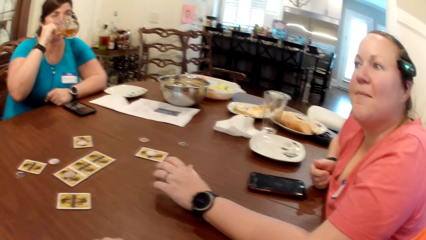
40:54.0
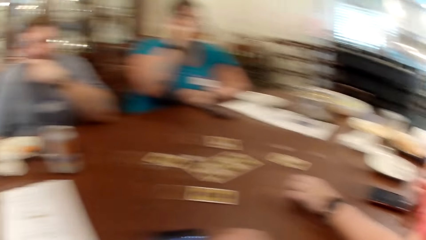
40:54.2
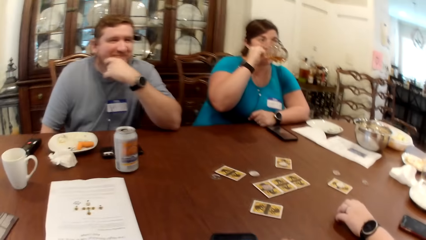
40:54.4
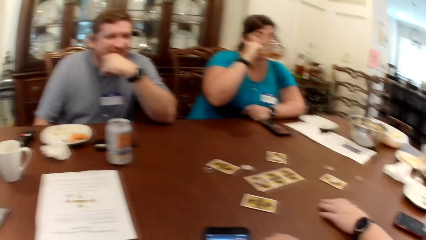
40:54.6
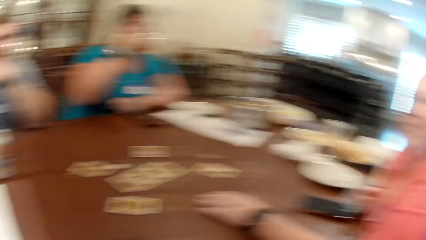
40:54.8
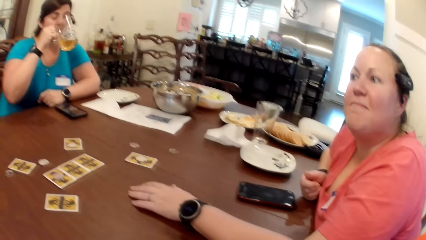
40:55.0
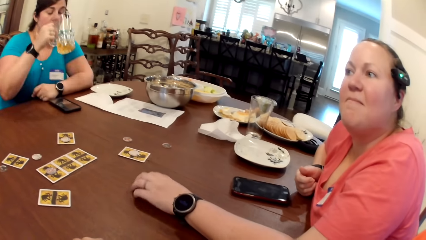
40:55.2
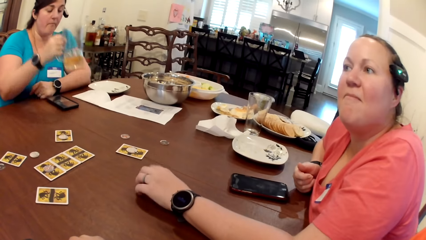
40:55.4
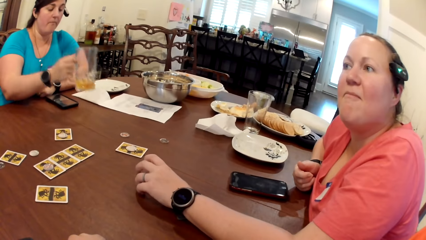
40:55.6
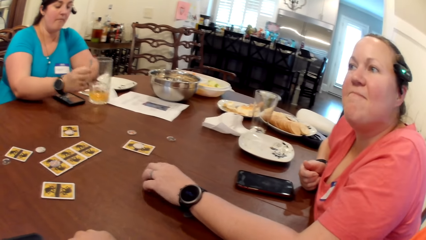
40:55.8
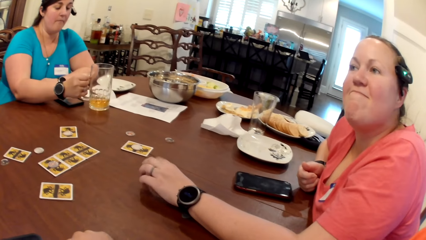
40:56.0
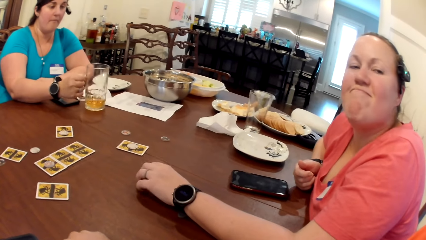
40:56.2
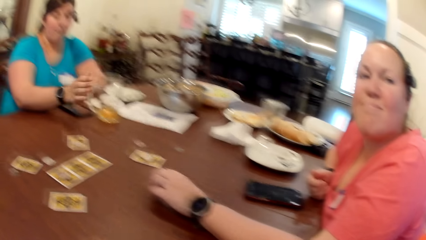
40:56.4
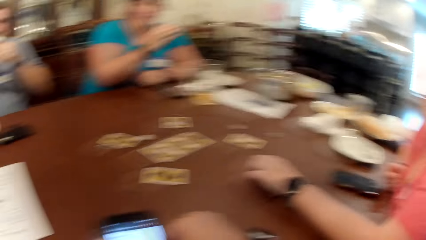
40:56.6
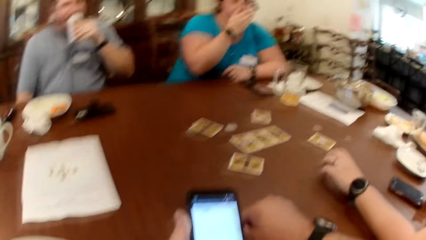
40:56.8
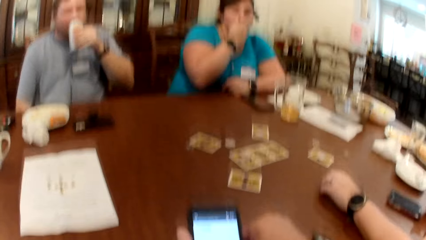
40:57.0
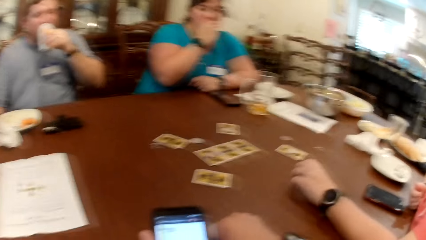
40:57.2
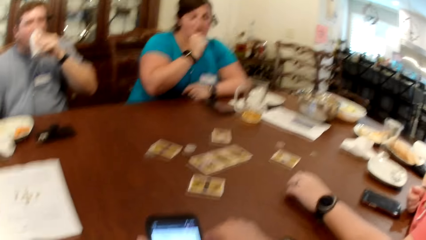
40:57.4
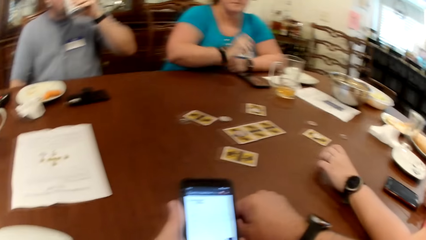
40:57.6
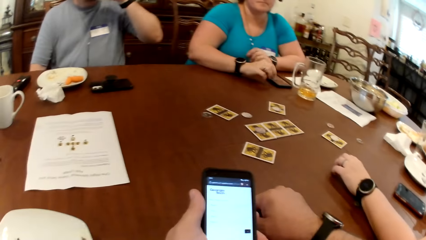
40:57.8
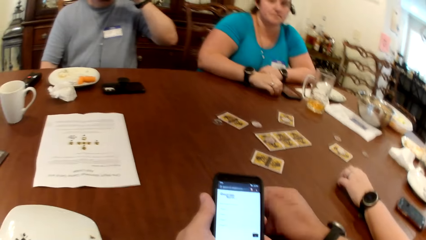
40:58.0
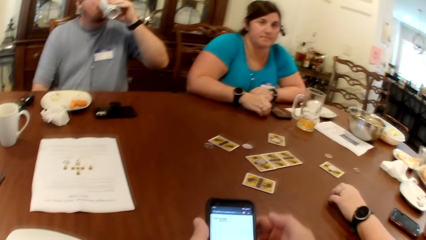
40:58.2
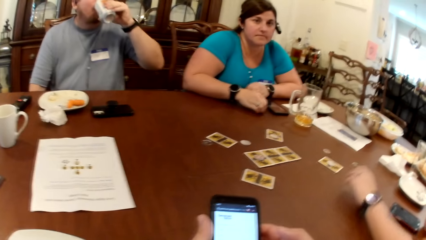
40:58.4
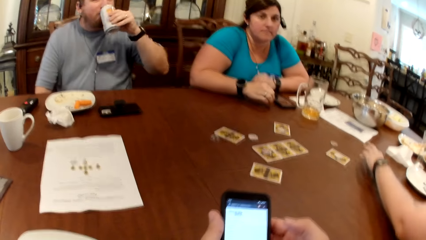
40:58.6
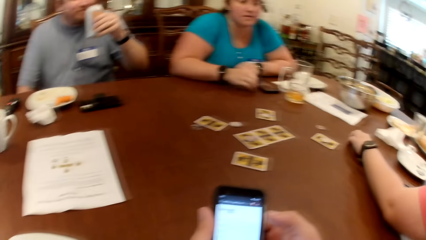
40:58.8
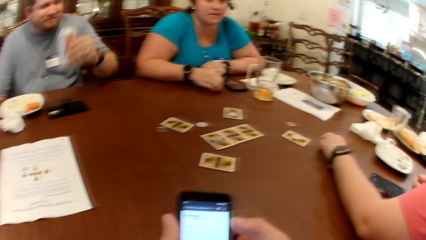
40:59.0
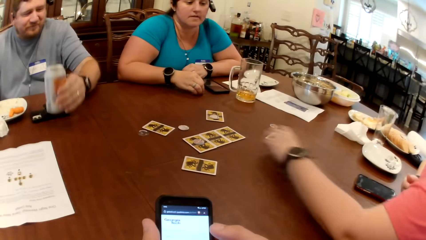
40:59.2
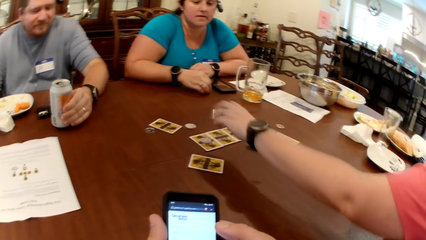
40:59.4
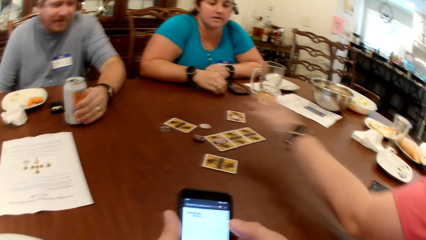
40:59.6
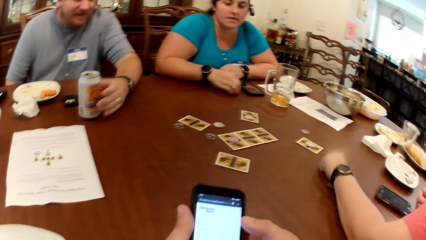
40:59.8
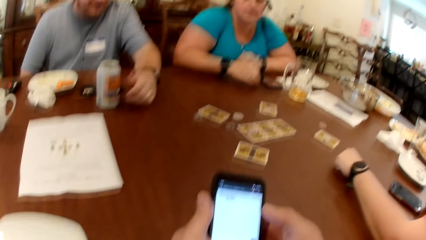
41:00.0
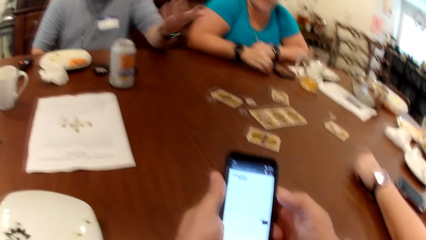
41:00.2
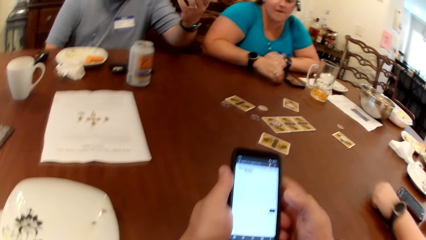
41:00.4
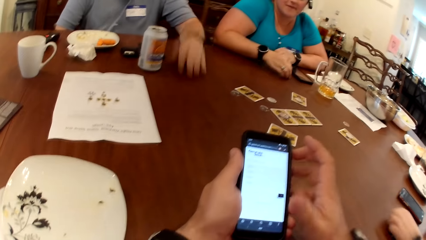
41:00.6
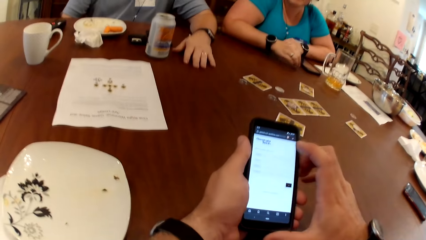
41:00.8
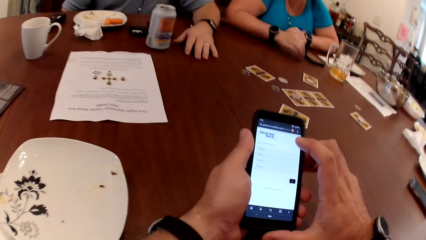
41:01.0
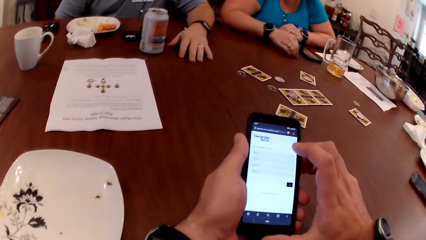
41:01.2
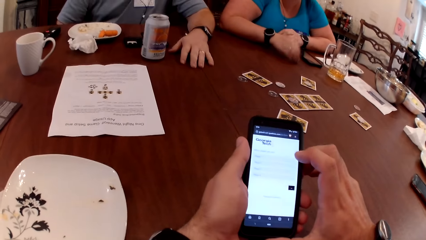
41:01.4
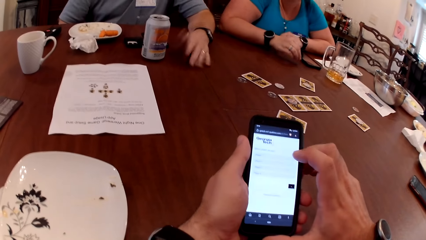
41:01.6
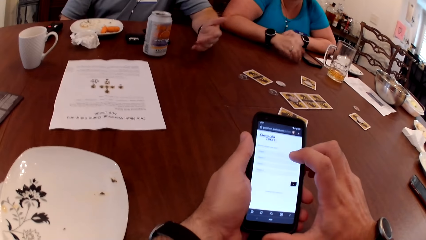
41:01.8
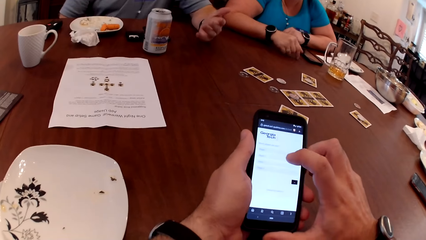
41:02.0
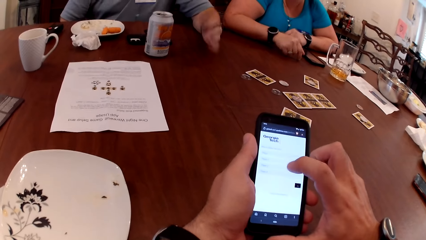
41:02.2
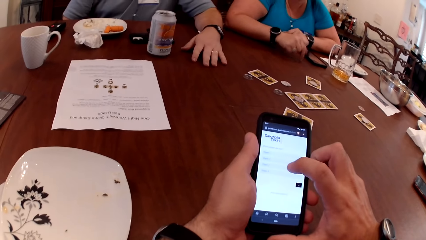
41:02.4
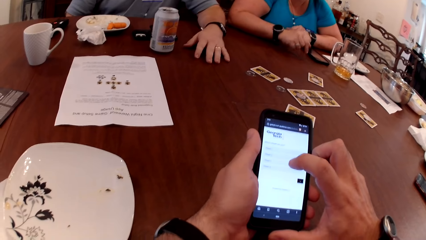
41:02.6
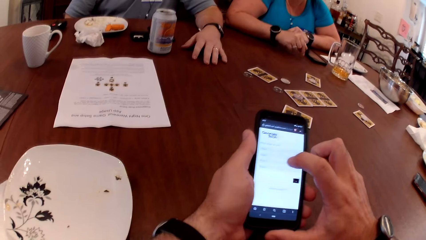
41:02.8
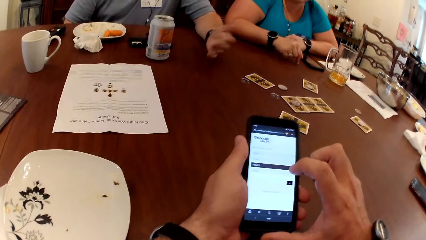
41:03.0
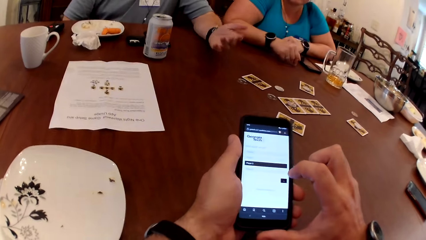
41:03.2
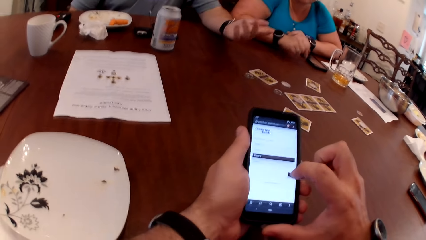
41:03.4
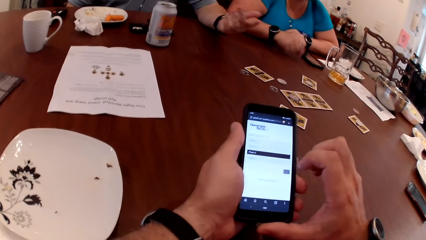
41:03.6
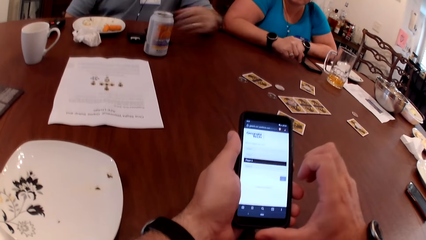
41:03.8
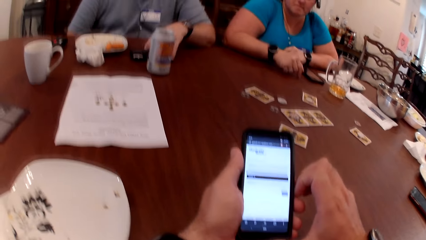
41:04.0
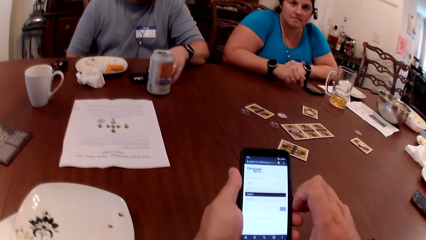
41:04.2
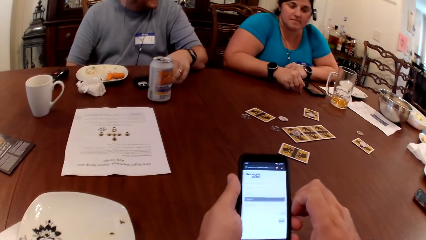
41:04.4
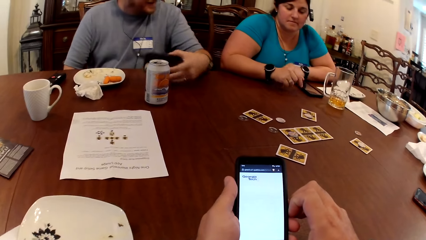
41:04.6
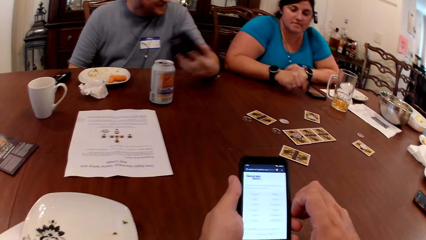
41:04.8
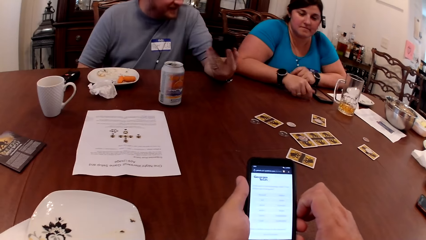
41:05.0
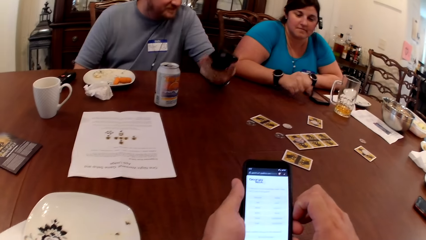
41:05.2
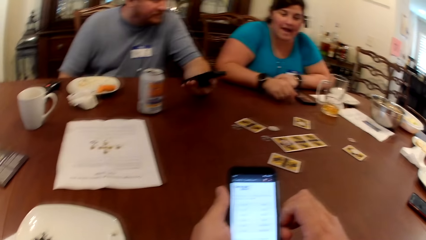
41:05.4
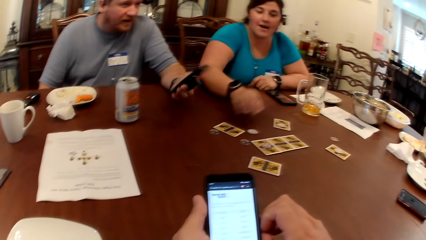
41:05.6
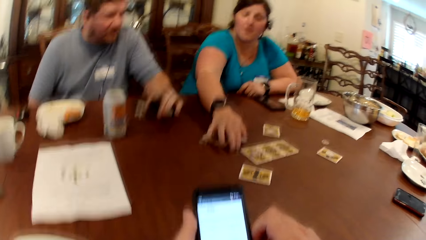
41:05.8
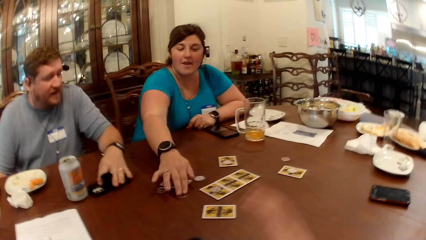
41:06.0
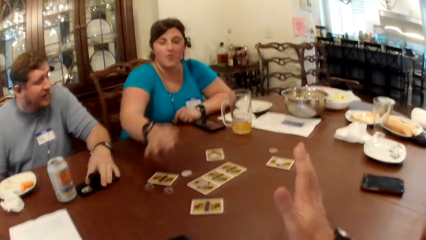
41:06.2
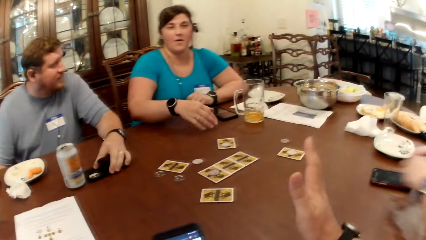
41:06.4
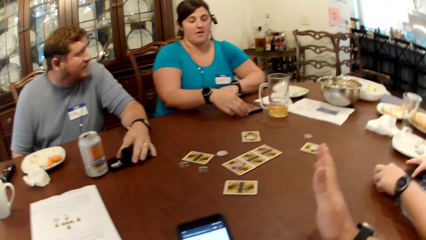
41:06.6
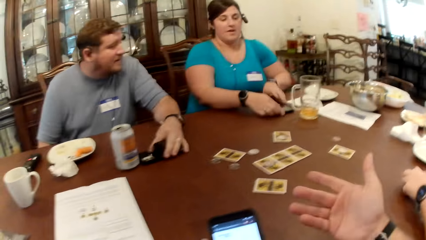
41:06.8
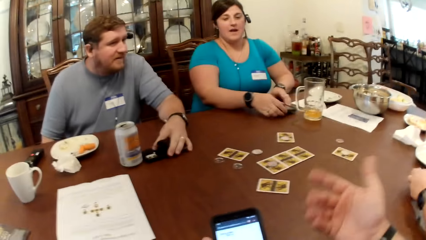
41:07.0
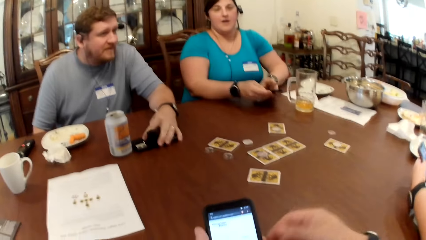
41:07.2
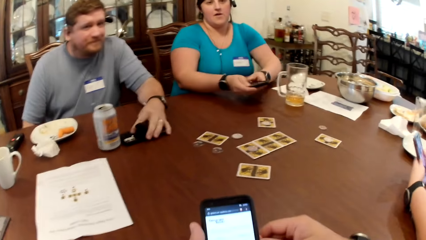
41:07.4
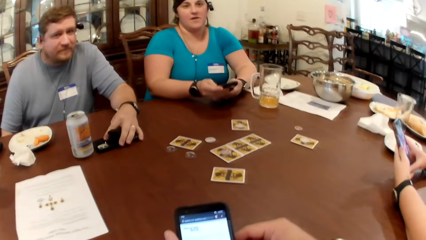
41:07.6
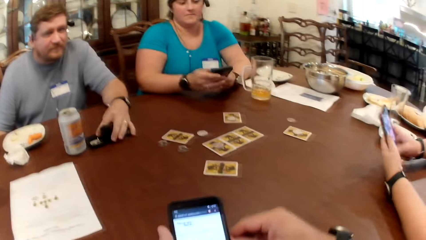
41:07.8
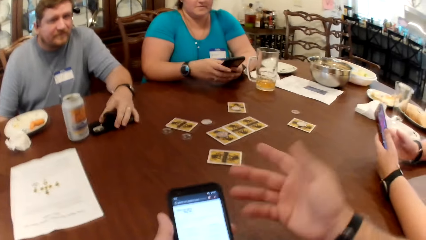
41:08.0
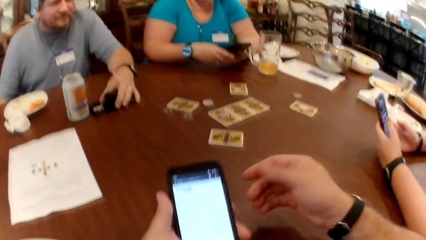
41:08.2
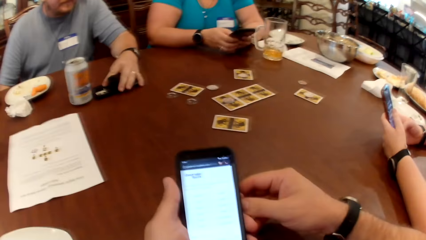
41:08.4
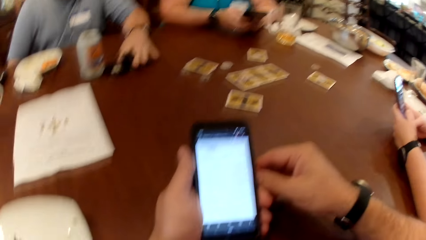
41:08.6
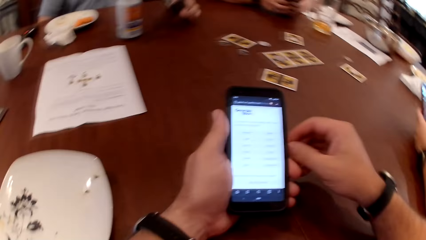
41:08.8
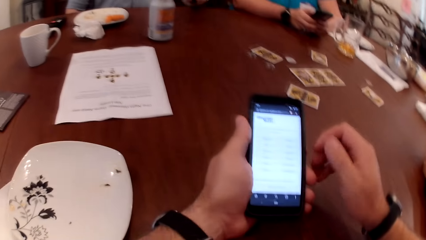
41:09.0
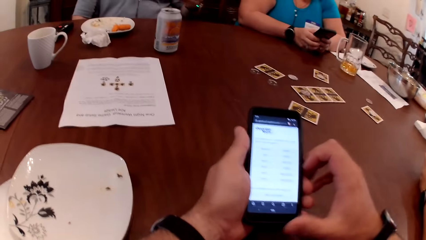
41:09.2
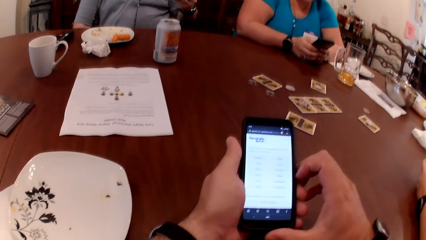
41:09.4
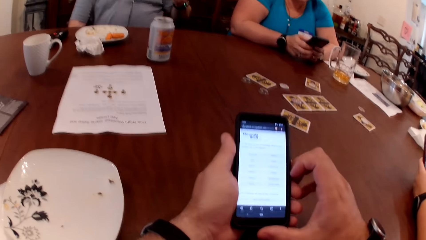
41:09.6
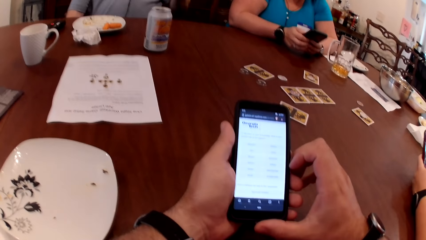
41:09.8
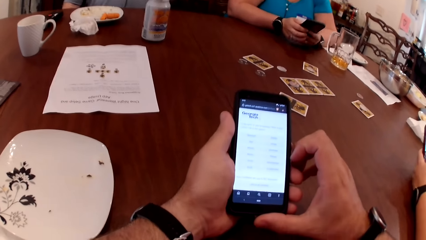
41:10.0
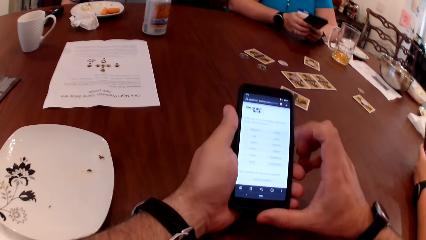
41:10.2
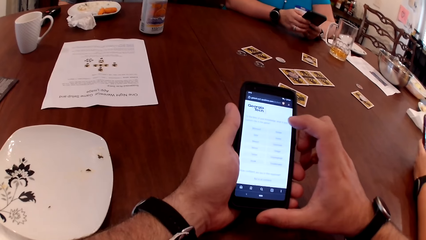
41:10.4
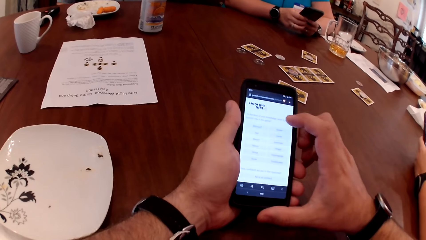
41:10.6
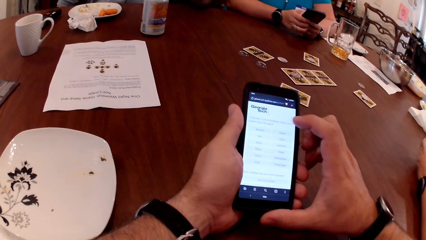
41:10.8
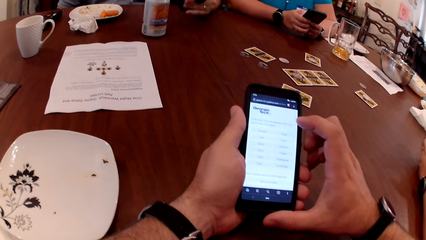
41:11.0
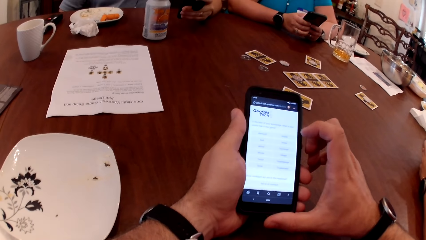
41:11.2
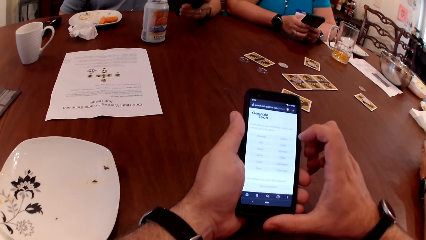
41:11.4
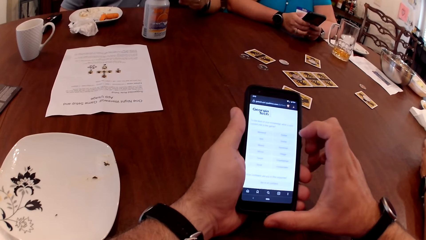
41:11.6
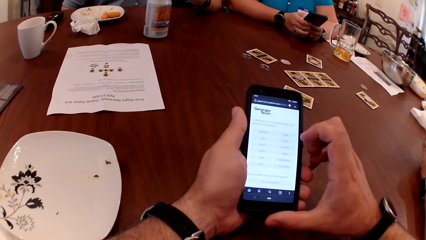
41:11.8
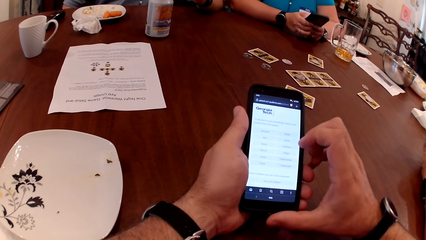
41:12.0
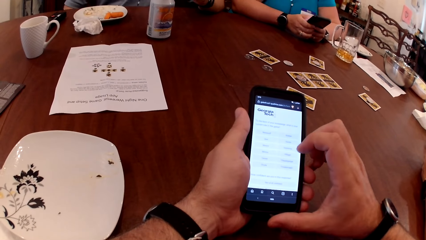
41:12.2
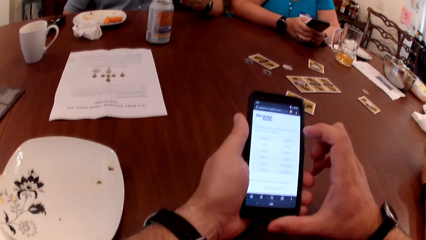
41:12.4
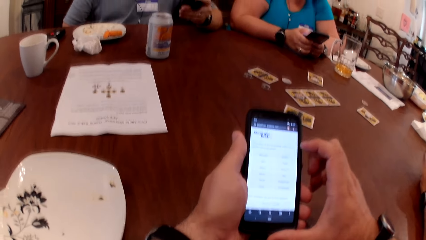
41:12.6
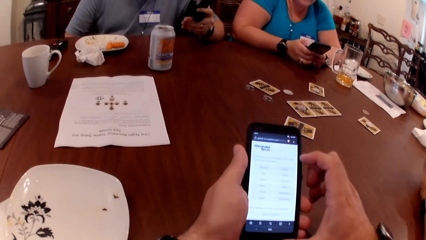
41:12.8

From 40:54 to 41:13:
A woman interacts with the camera wearer, a man and another woman. The other woman drops the cup in her right hand on the table. The camera wearer holds a phone. The man drinks from a can in his left hand. The camera wearer operates the phone with his right hand. The first woman picks up a chip from the table with her left hand. The man drops the can in his left hand on the table. The first woman drops the chip in her left hand on the table. The man interacts with the camera wearer, the other woman and the first woman. The man picks up a phone from the table with his left hand. The other woman interacts with the man. The camera wearer interacts with the man. The other woman adjusts a chip on the table with her right hand. The man drops the phone in his left hand on the table. The other woman picks up a phone from the table with both hands. The first woman picks up a phone from the table with both hands. The first woman operates the phone with both hands. The other woman operates the phone with both hands. The man picks up the phone from the table with his left hand. The camera wearer operates the phone with his right hand.
